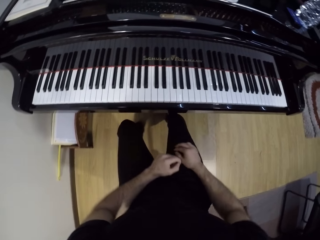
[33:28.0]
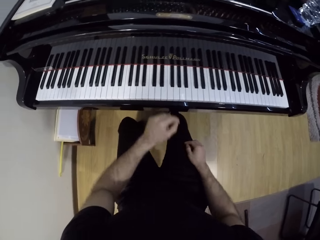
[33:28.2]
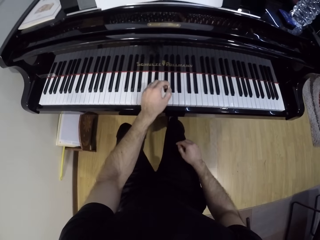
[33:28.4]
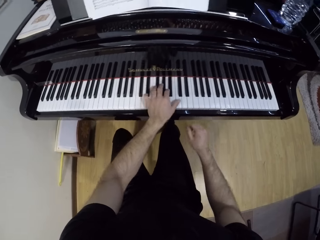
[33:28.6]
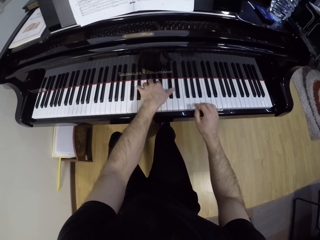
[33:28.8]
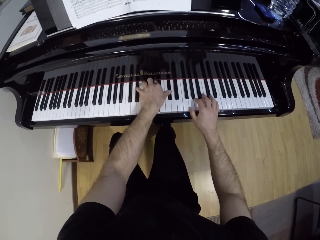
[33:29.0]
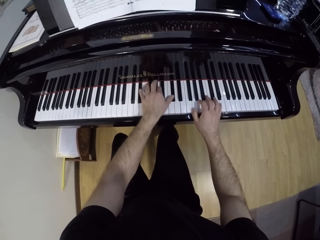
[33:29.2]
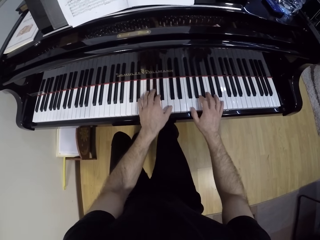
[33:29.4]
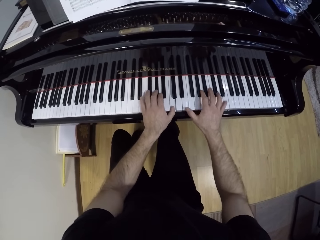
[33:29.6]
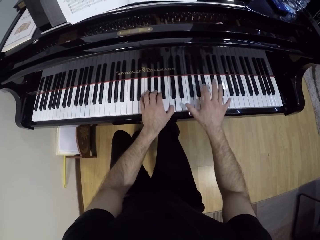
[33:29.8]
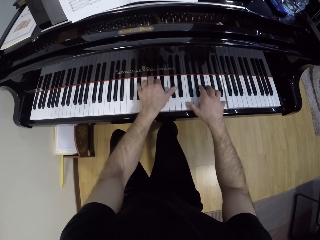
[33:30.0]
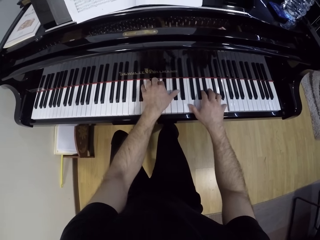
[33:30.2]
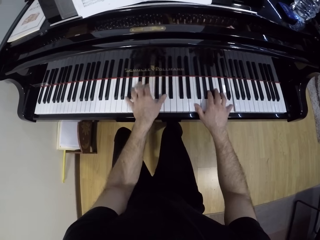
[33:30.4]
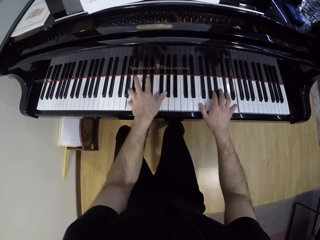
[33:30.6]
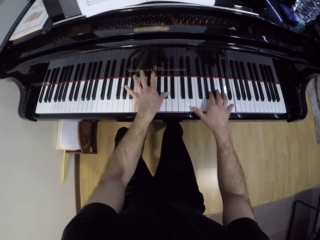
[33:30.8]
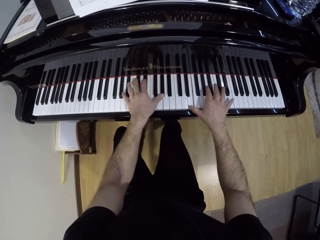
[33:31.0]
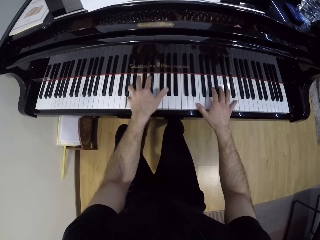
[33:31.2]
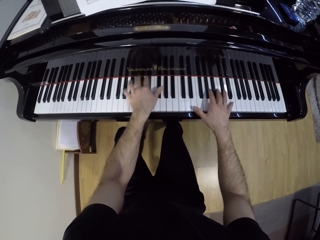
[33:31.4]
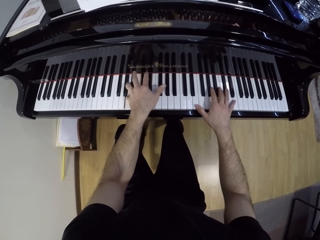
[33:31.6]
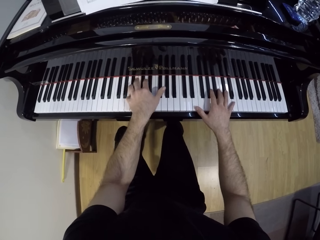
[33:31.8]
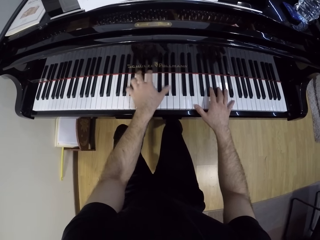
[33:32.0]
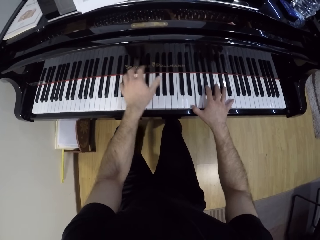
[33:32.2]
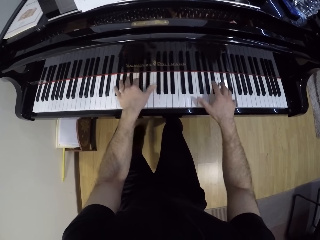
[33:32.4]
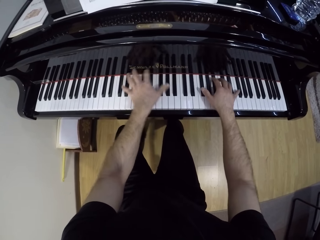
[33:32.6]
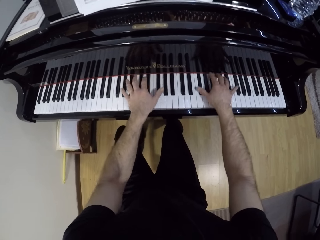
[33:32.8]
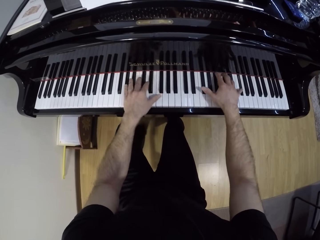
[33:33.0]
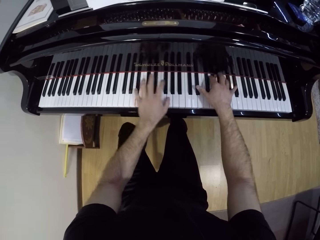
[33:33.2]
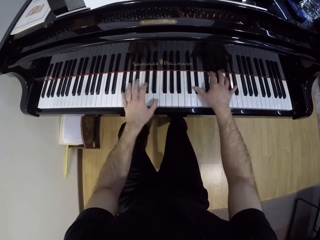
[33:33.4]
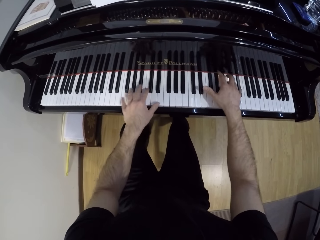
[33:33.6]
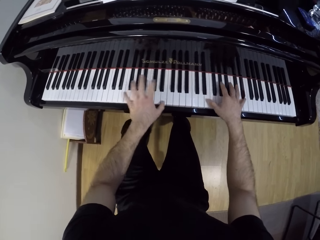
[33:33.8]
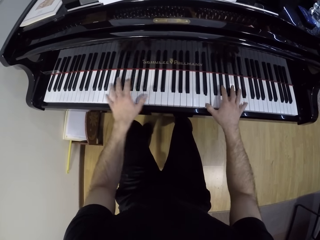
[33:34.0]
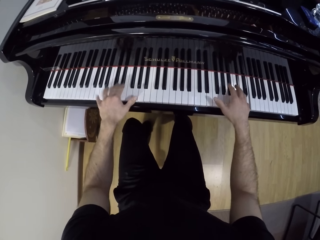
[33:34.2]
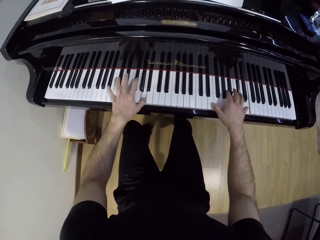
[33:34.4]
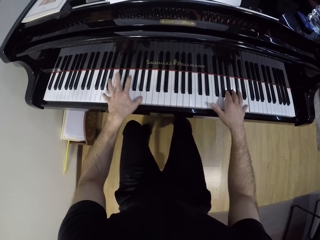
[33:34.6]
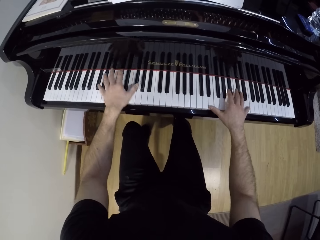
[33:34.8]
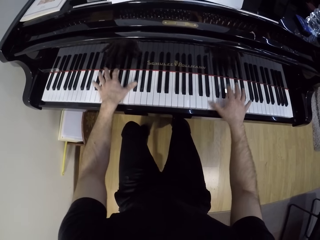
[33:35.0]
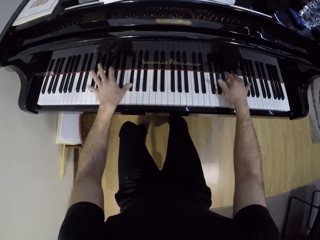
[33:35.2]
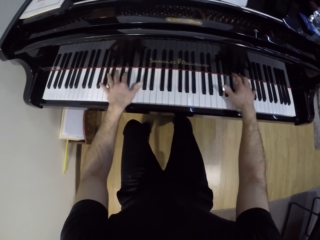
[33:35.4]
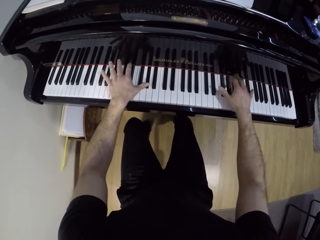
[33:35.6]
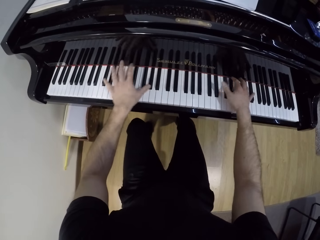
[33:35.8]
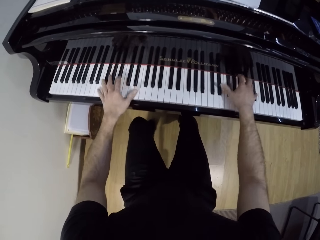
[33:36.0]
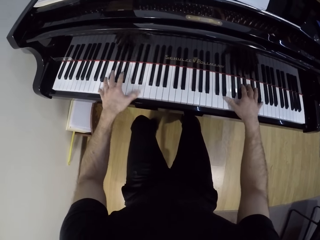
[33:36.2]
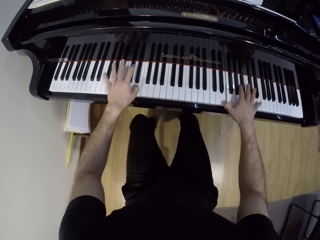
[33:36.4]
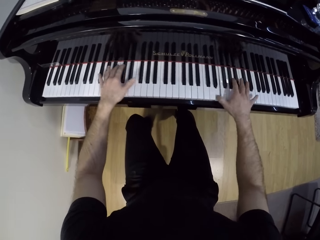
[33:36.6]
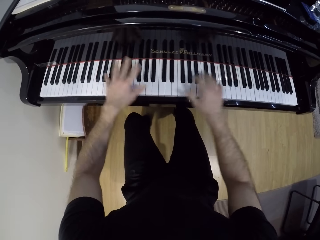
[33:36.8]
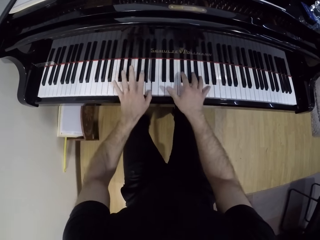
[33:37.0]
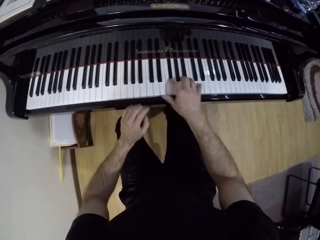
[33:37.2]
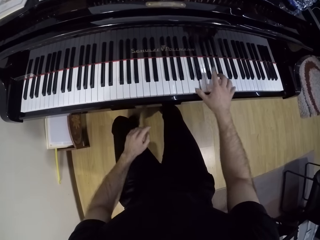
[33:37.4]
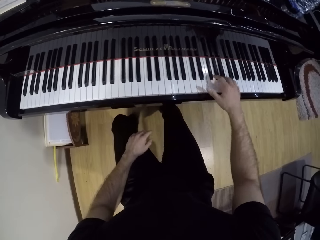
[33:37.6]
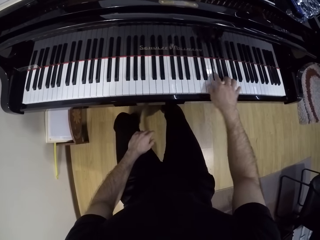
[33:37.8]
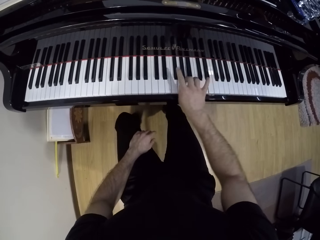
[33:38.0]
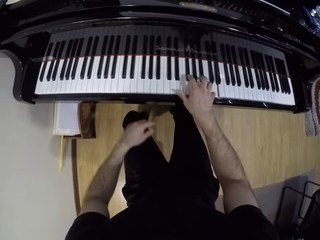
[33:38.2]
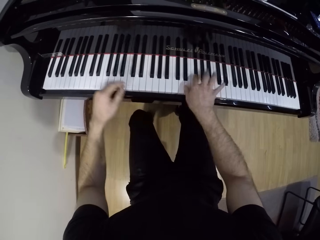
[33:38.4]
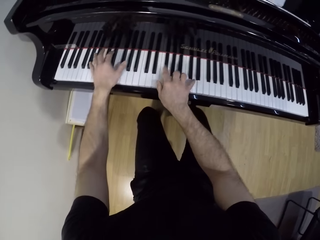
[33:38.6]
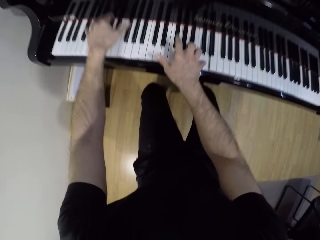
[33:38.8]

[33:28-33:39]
The camera wearer plays the piano with both hands. He plays the piano with his right hand.

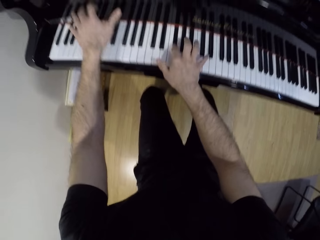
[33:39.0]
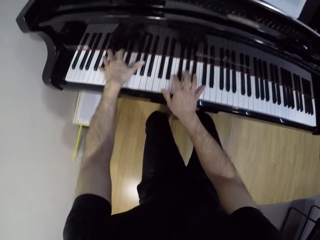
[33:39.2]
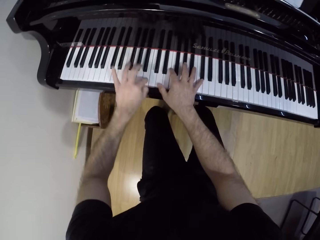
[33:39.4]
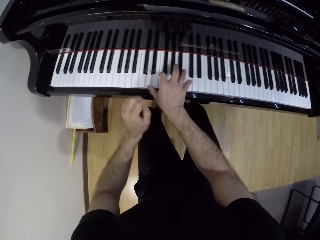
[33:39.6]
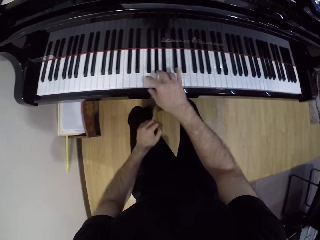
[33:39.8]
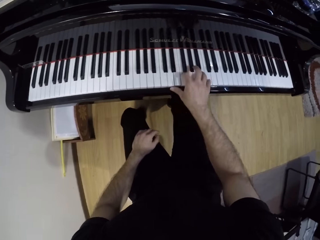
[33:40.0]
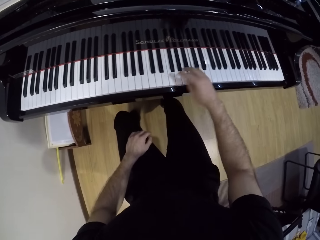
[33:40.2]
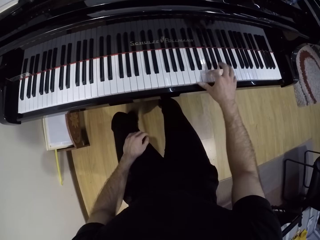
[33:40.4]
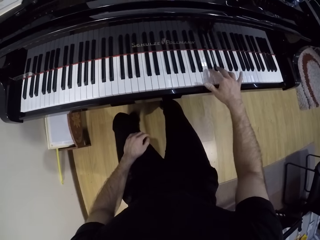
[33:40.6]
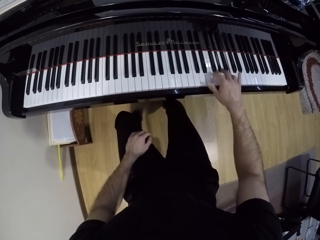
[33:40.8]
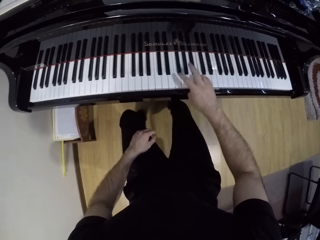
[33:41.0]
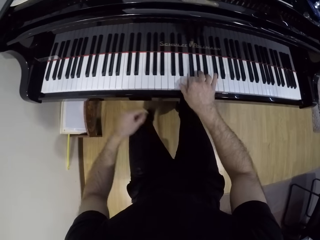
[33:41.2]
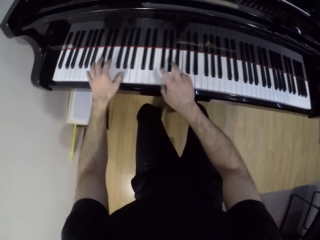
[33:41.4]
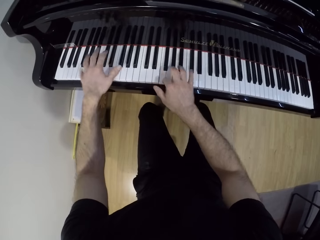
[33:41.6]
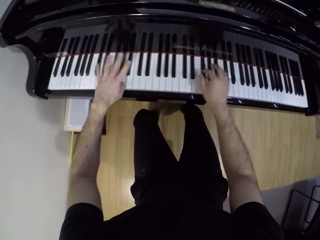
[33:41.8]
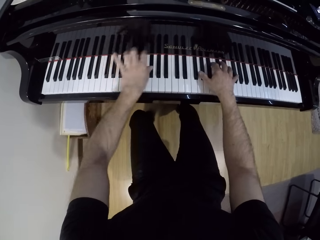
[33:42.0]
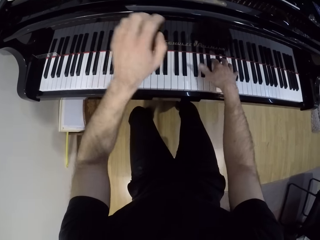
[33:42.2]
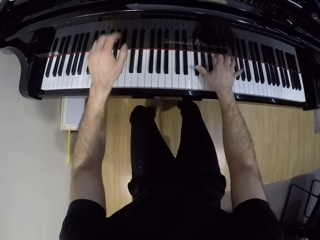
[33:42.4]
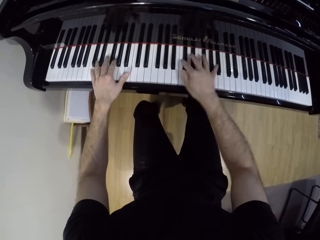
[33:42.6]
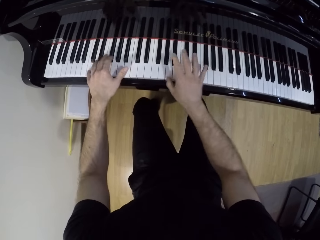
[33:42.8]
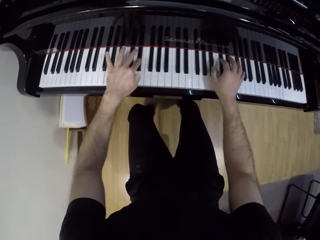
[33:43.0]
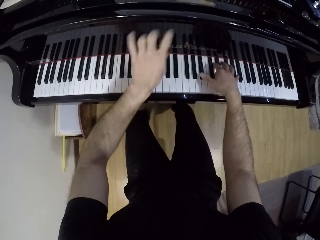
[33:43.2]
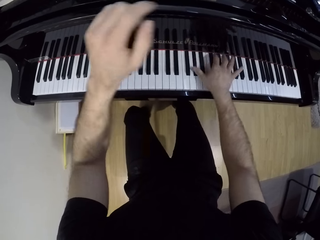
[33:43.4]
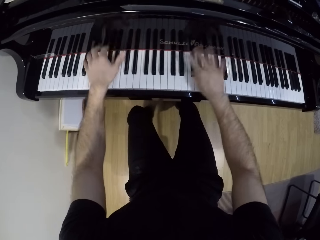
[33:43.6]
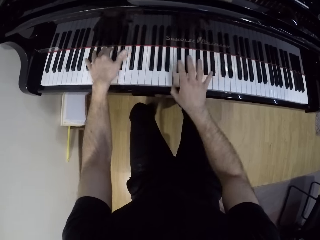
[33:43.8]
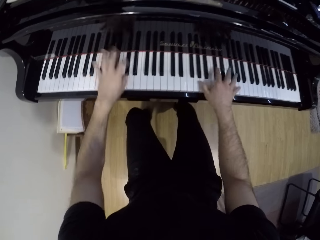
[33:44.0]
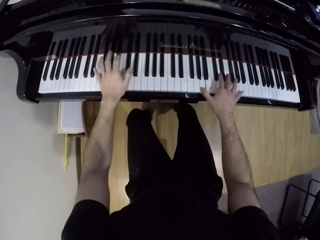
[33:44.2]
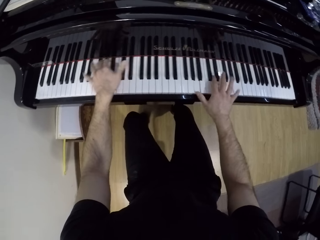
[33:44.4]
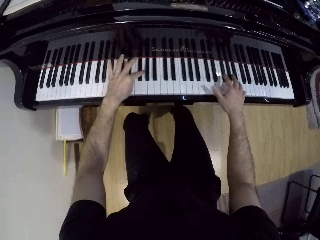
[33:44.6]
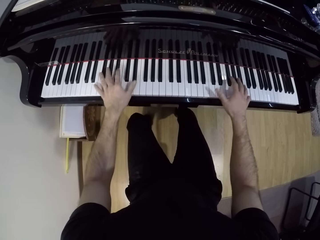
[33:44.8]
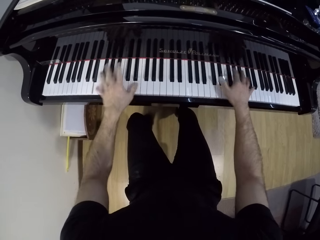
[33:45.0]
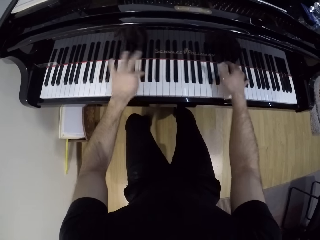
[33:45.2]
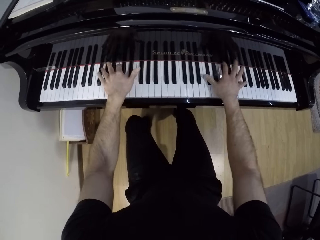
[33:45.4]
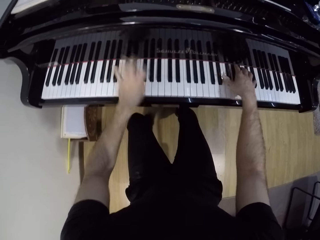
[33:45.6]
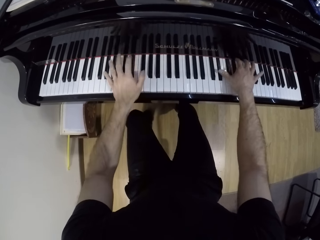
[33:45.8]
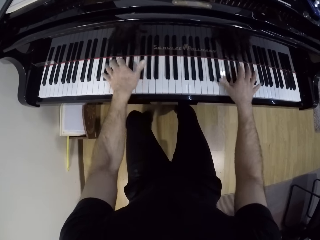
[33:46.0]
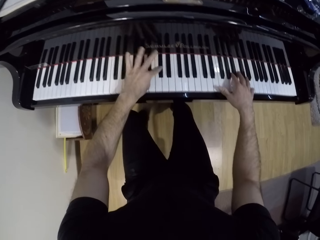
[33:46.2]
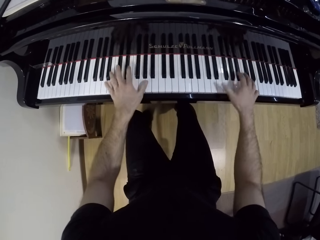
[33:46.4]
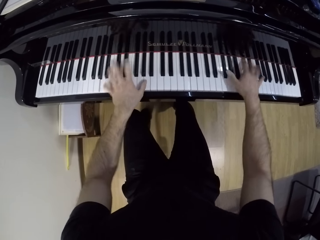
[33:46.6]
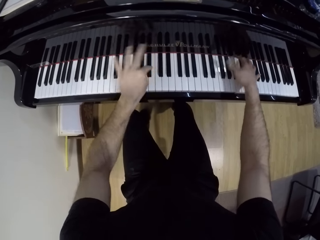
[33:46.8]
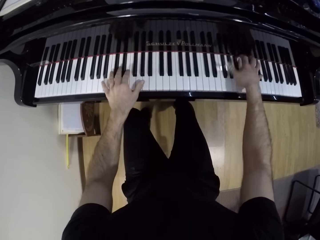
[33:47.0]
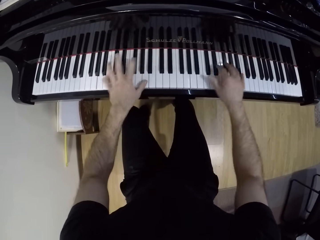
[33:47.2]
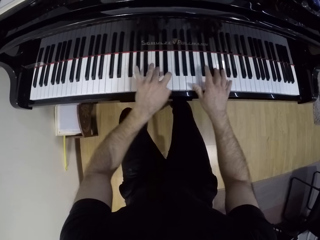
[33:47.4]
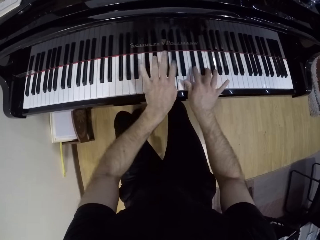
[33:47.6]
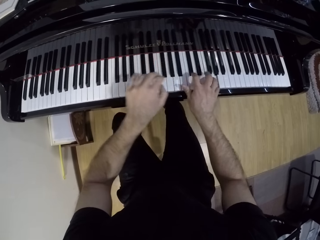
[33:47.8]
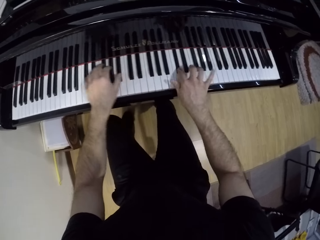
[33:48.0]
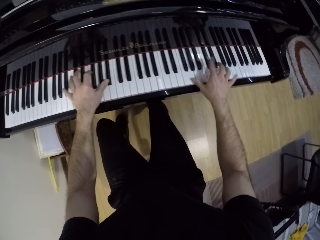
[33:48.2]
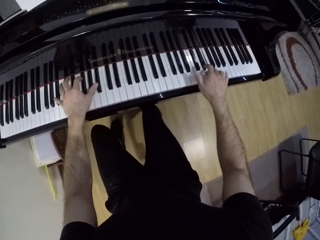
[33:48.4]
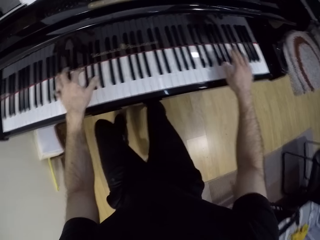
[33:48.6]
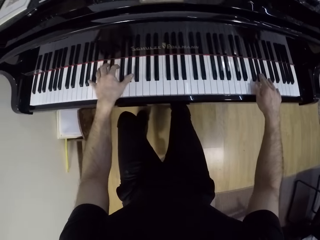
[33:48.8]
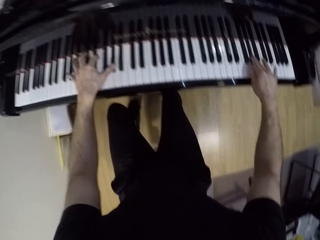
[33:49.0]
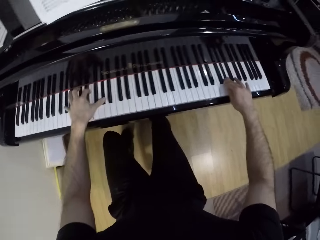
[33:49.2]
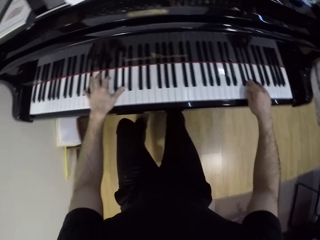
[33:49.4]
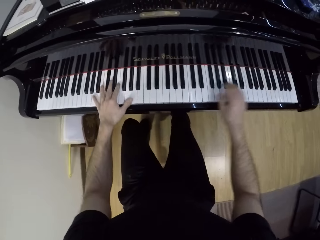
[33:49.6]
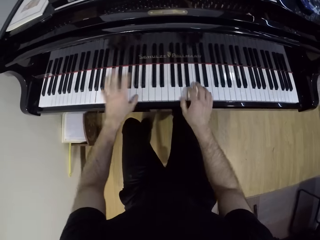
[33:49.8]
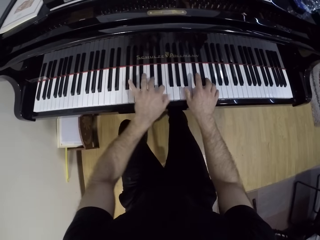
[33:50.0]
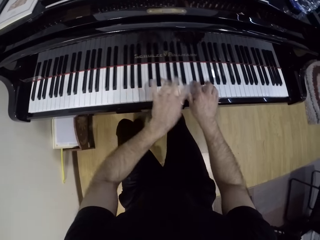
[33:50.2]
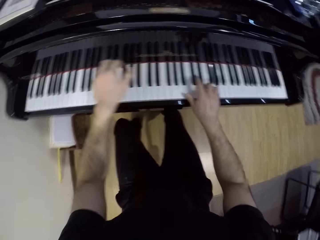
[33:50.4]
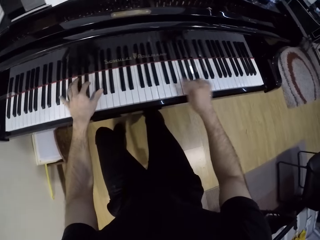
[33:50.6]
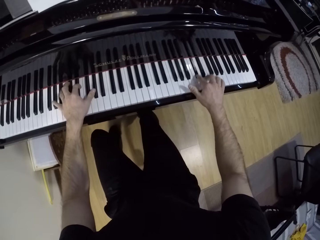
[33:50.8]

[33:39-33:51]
The camera wearer plays the piano with both hands. He plays the piano with his right hand. He plays the piano with both hands.
